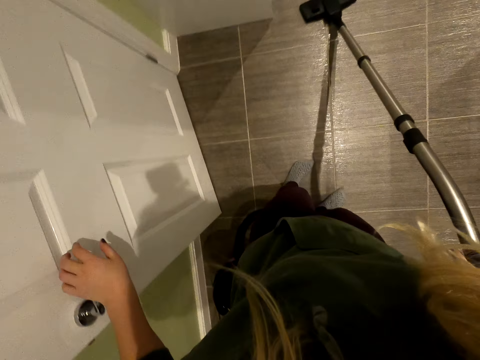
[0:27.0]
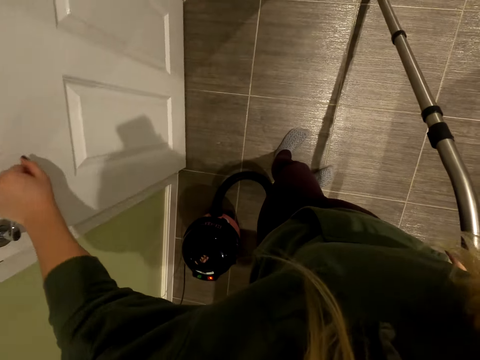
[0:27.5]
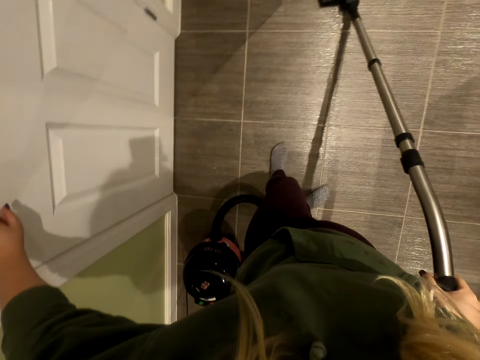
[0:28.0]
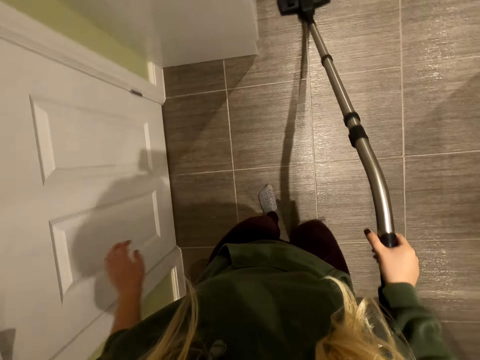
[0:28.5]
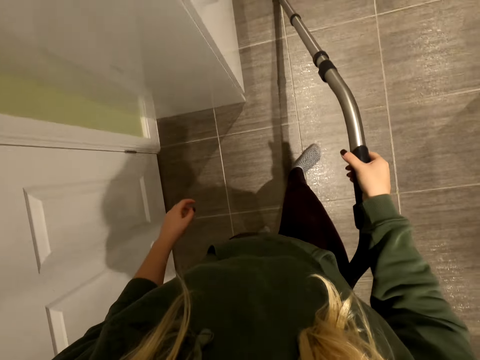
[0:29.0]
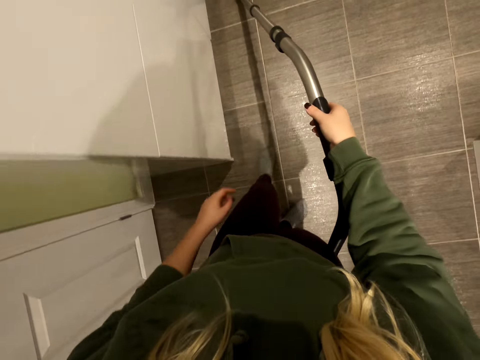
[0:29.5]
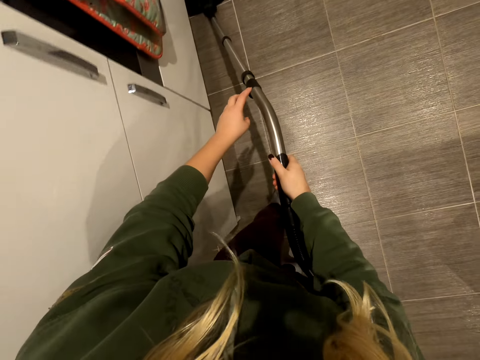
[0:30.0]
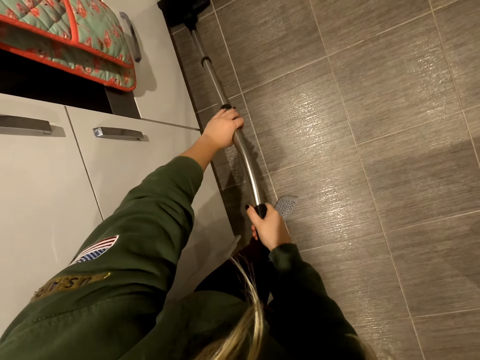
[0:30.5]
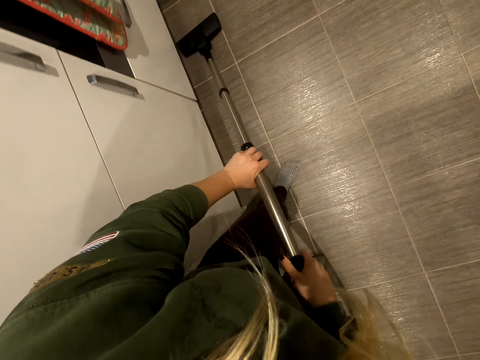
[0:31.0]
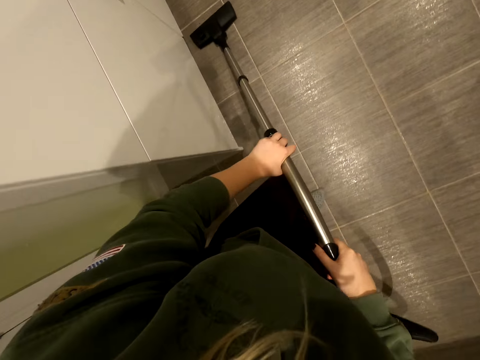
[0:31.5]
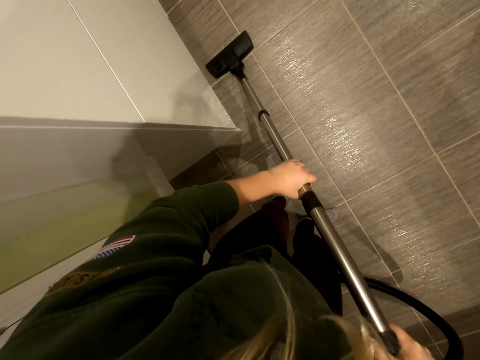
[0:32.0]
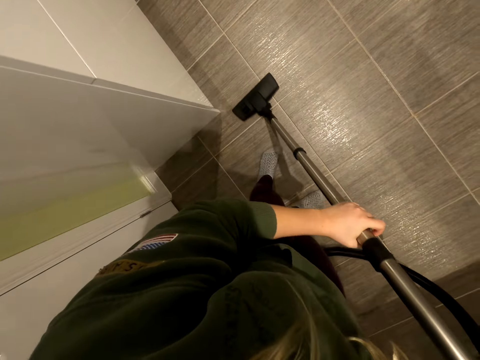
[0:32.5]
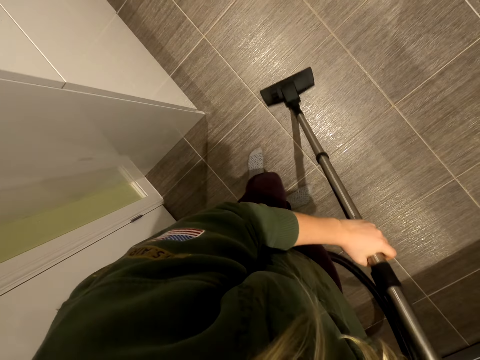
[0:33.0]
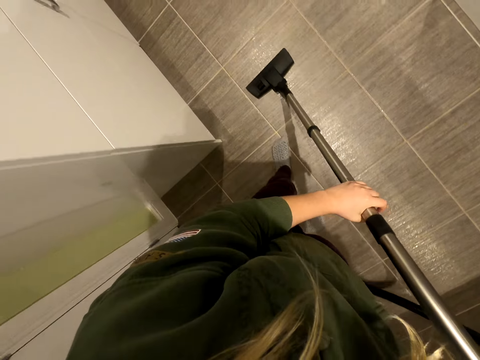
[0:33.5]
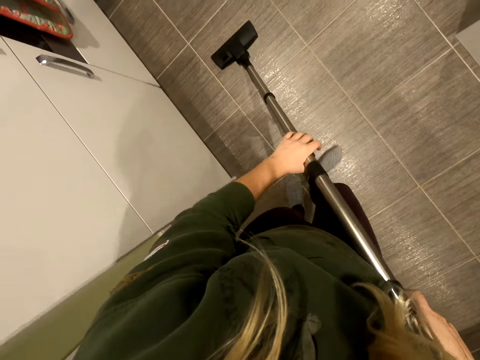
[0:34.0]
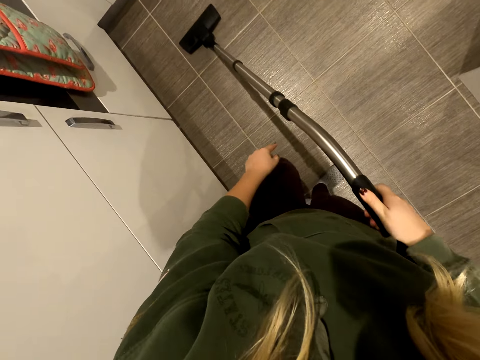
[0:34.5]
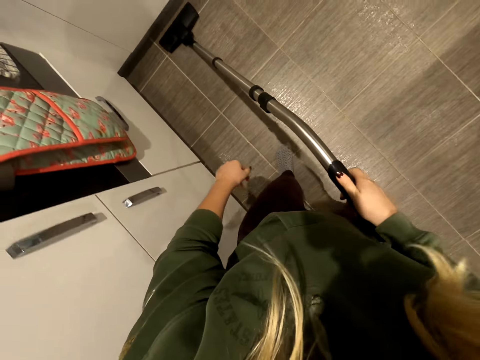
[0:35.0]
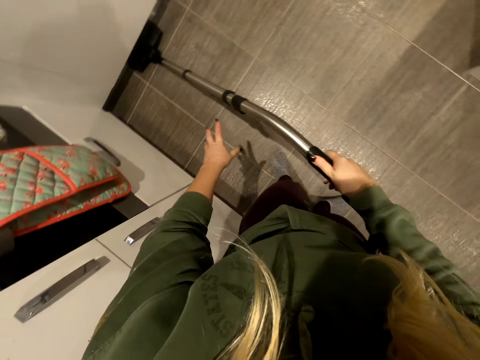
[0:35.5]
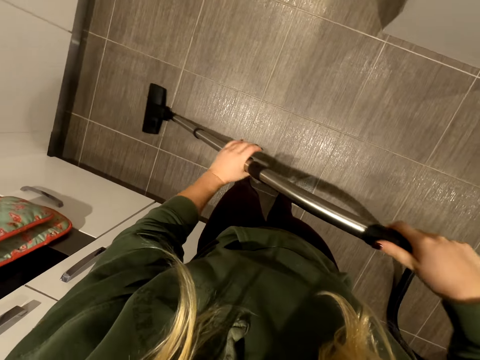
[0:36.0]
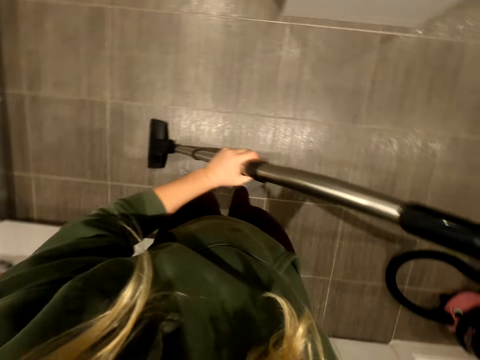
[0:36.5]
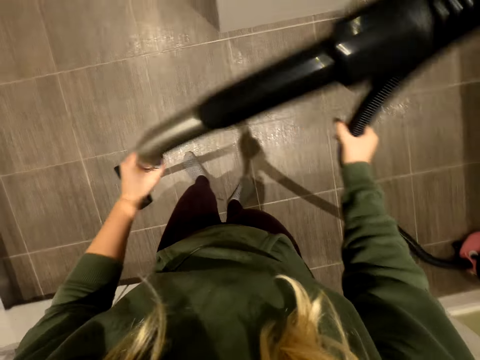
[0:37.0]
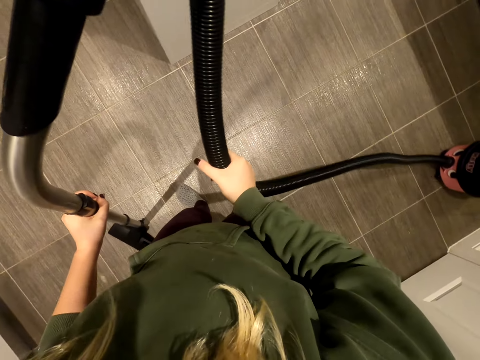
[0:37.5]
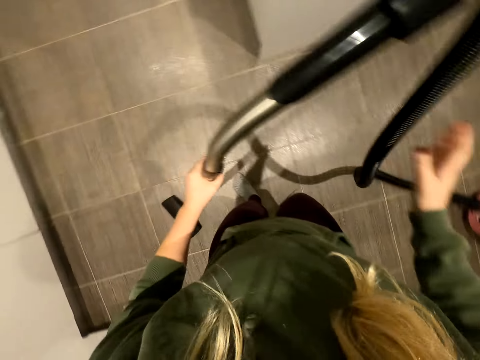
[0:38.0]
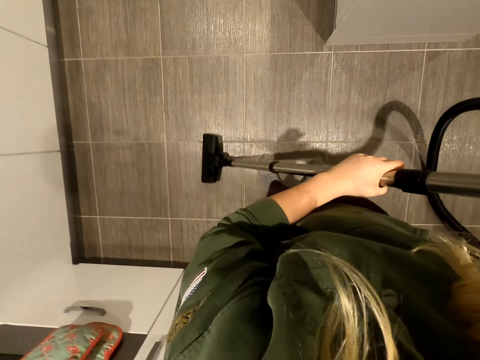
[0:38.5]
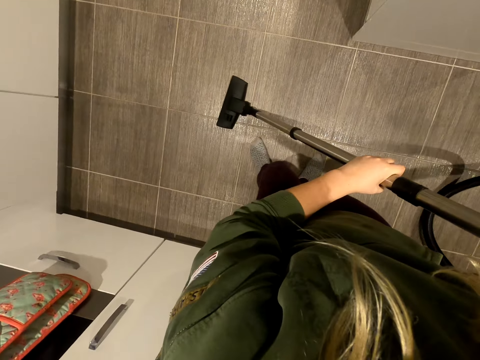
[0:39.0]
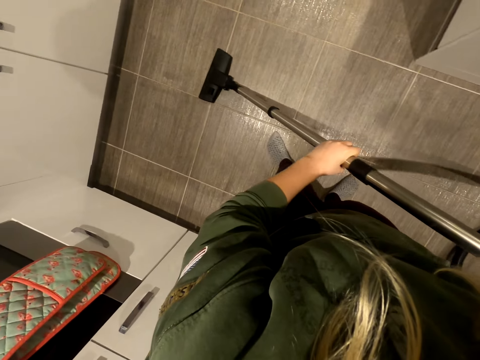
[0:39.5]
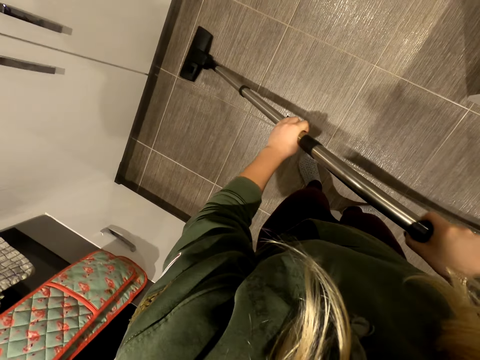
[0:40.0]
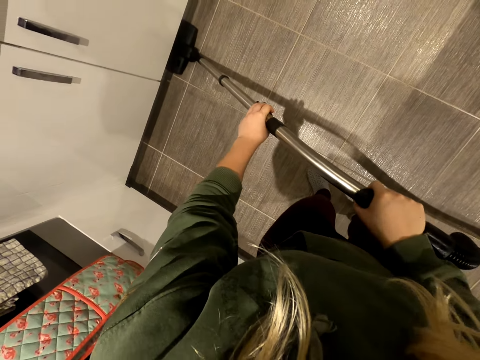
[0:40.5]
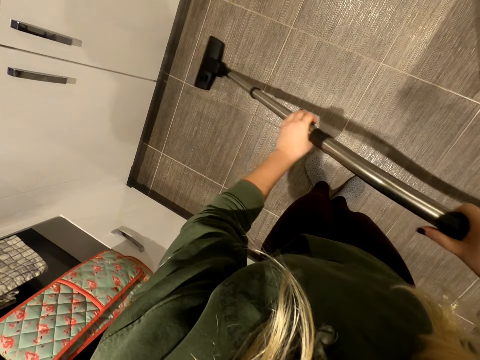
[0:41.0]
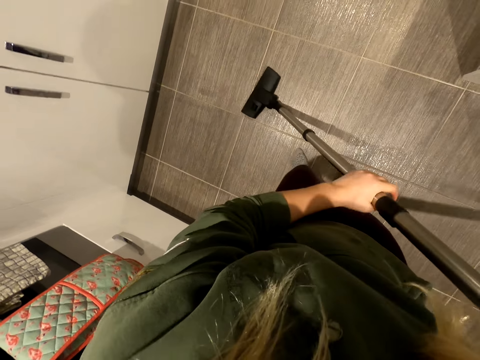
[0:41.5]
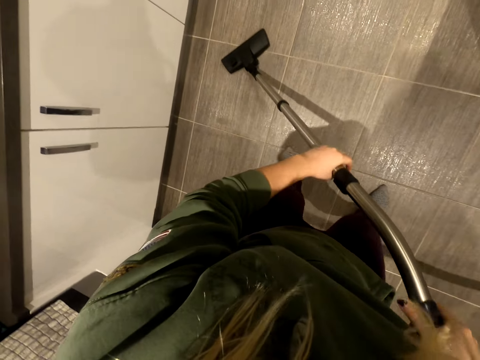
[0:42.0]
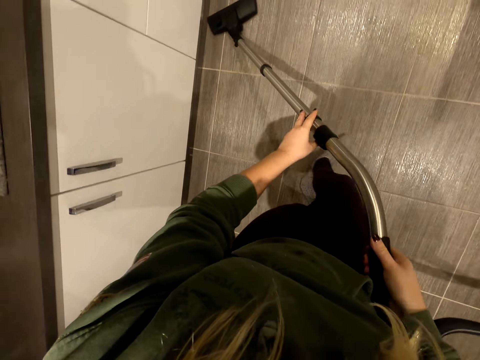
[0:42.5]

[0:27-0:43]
The camera wearer closes the door. They clean the house with the vacuum cleaner. They move the vacuum cleaner. They clean the house with the vacuum cleaner.

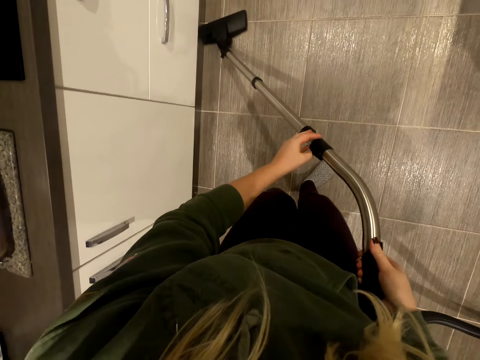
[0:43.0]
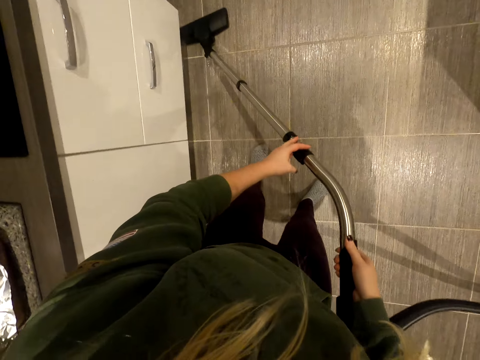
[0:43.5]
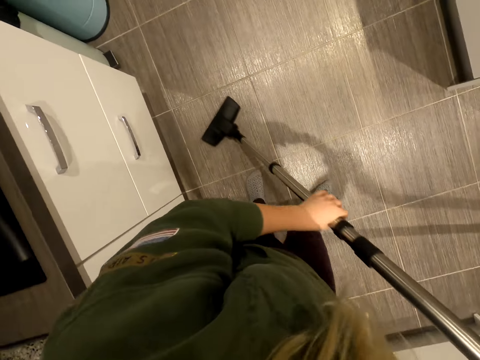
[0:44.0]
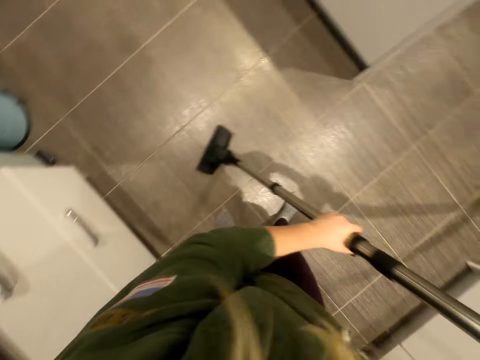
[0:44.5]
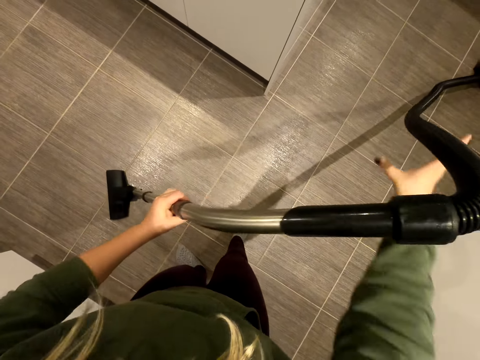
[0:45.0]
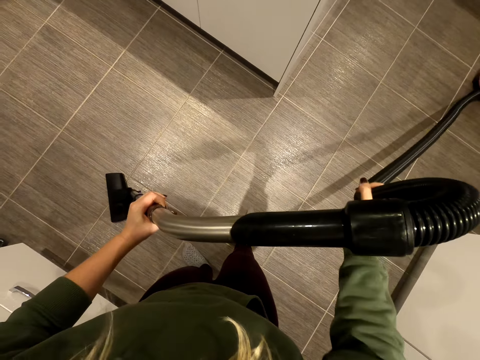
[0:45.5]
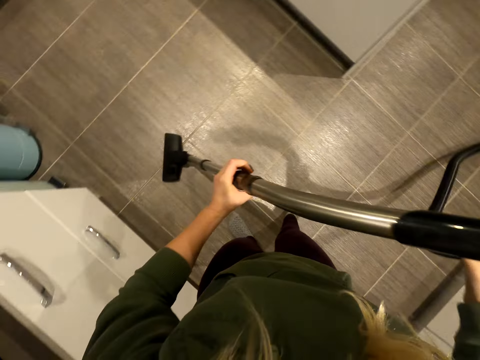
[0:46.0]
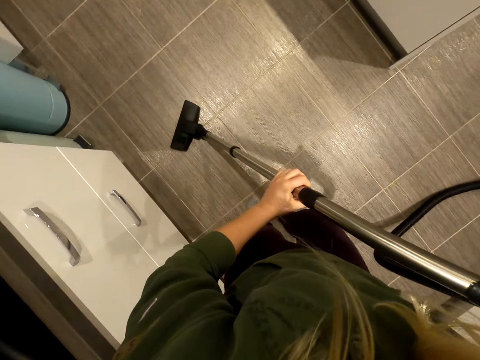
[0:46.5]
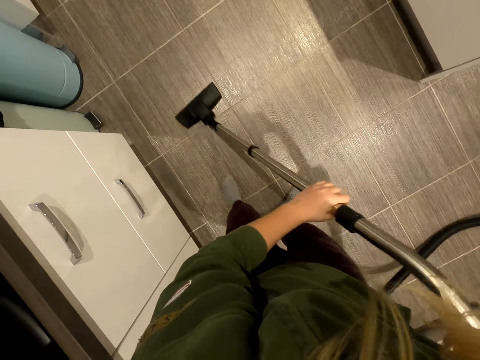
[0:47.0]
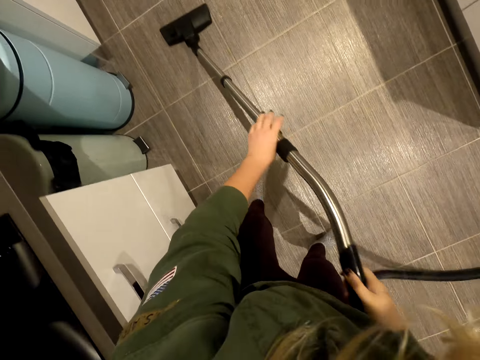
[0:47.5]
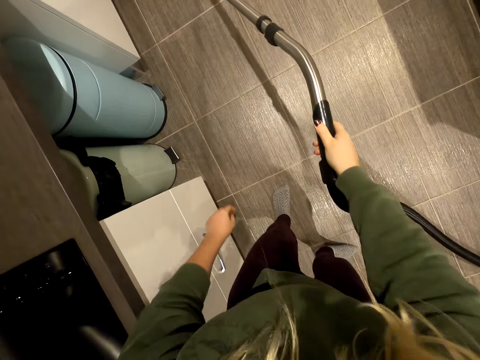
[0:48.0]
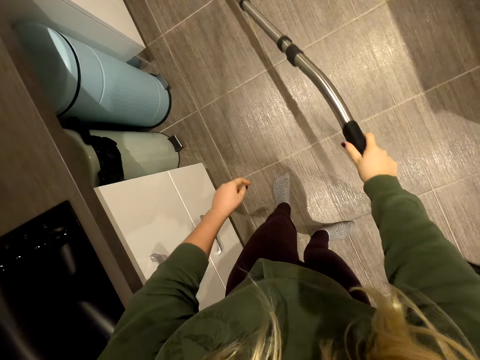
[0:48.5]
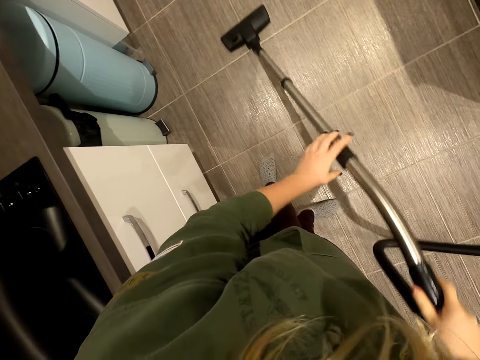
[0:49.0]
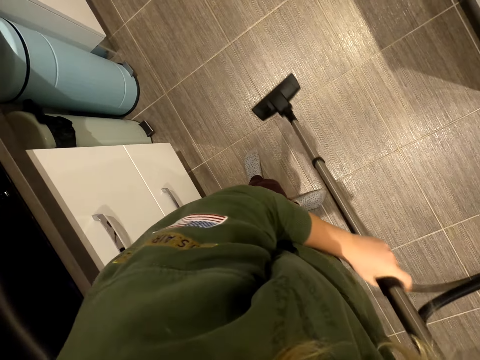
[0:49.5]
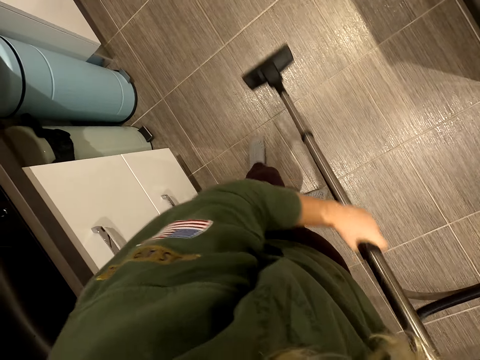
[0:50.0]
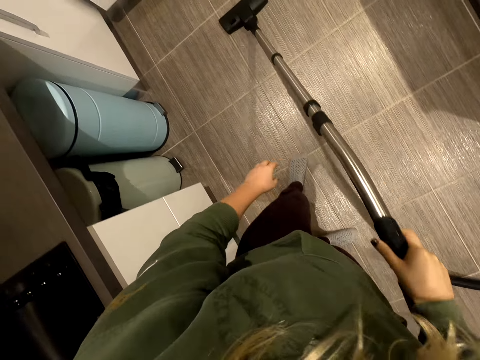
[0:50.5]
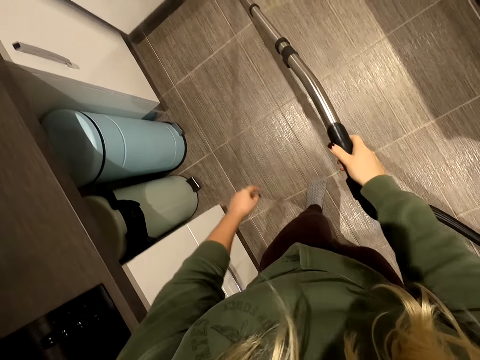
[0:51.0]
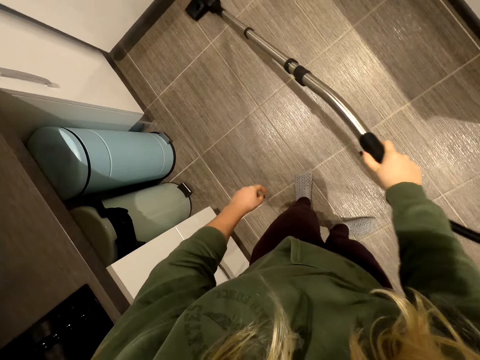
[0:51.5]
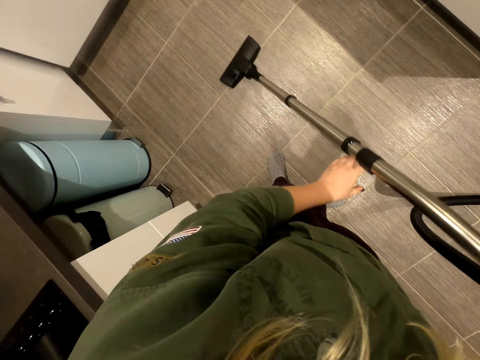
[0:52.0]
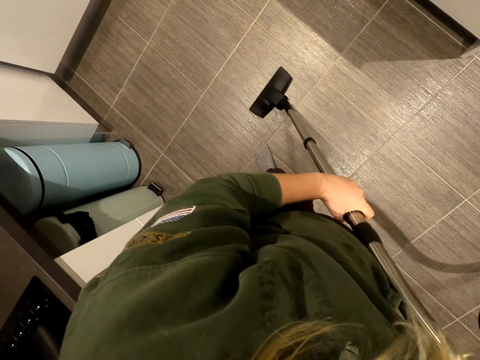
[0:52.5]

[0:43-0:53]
The camera wearer pulls the machine hose. They clean the floor.
